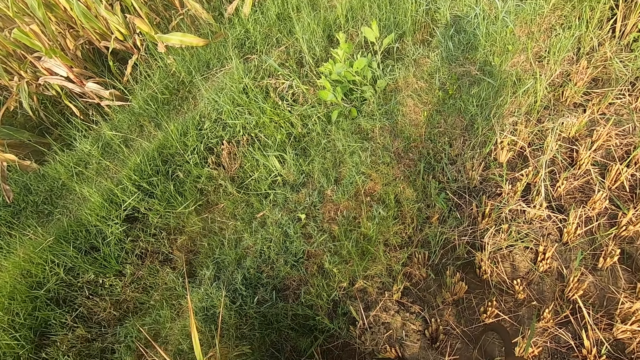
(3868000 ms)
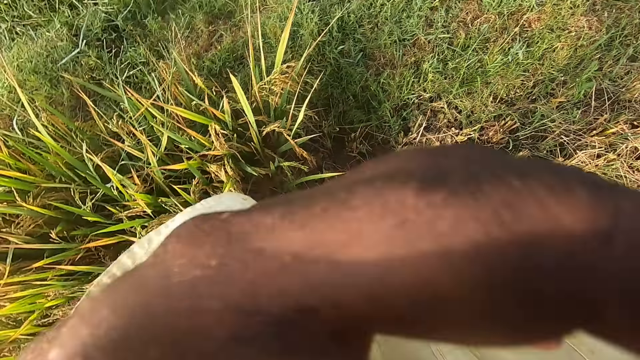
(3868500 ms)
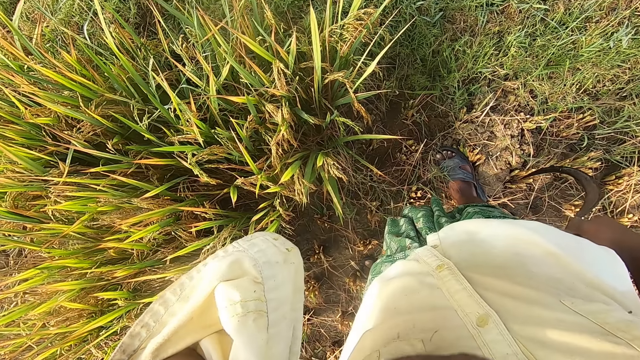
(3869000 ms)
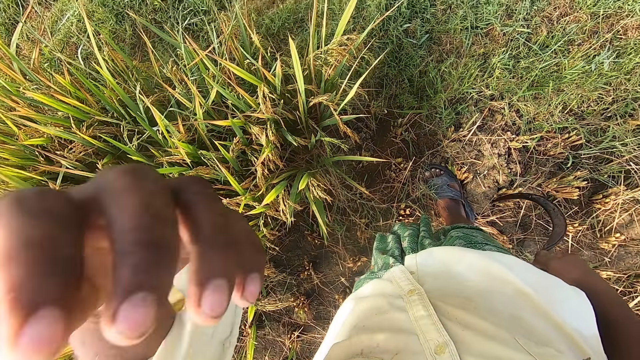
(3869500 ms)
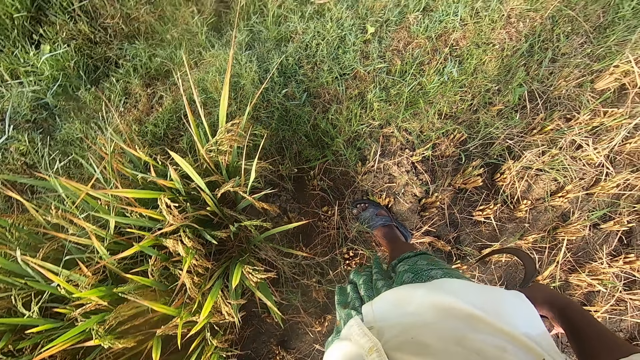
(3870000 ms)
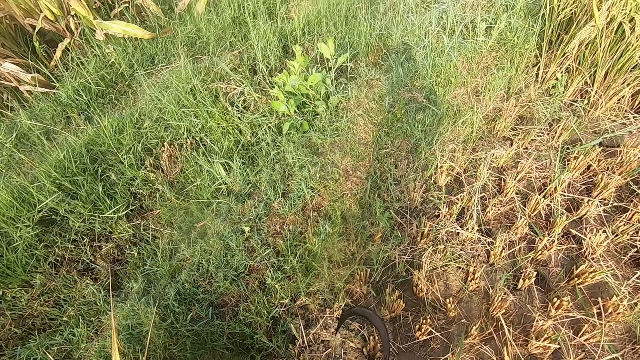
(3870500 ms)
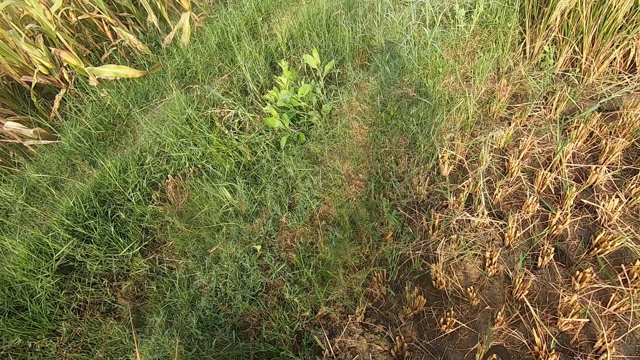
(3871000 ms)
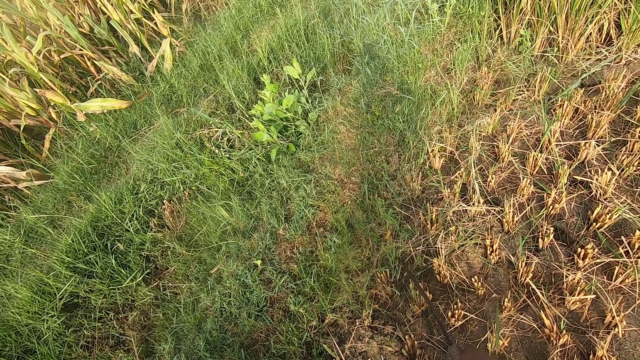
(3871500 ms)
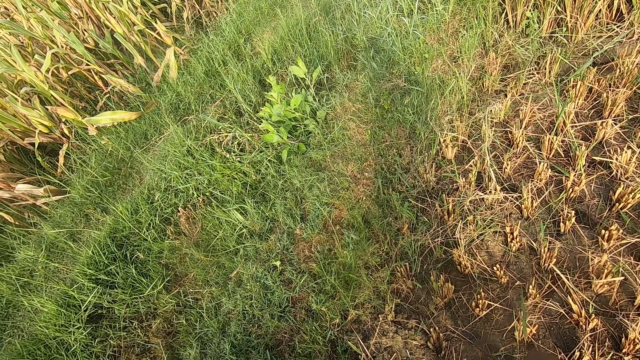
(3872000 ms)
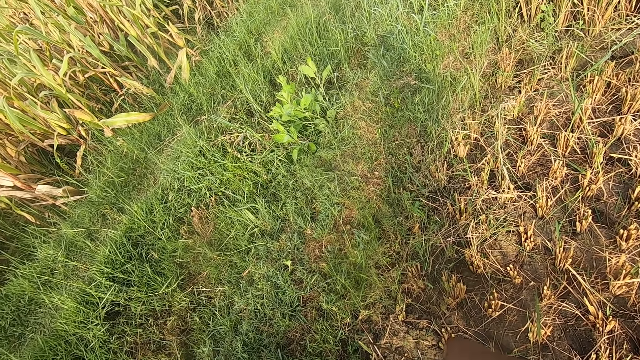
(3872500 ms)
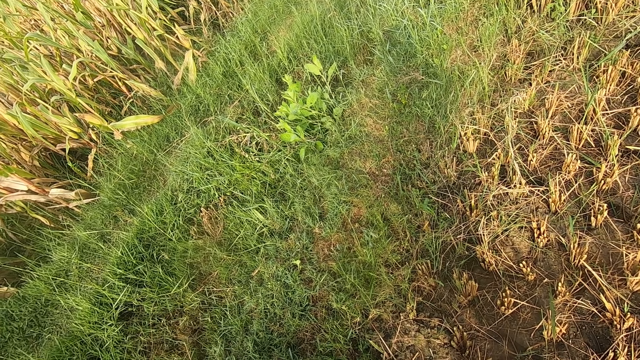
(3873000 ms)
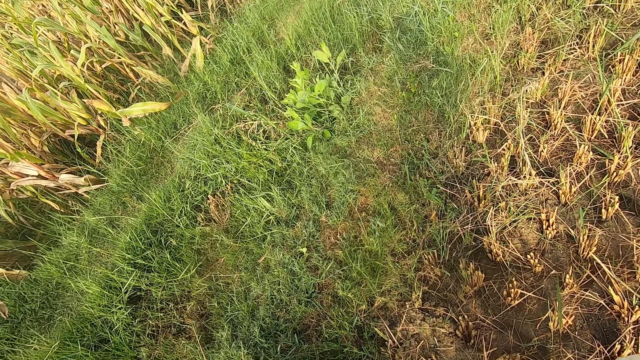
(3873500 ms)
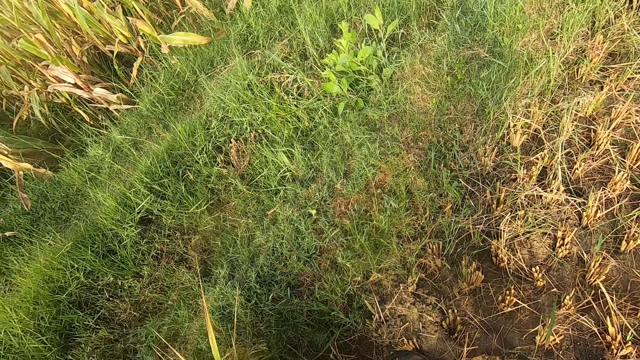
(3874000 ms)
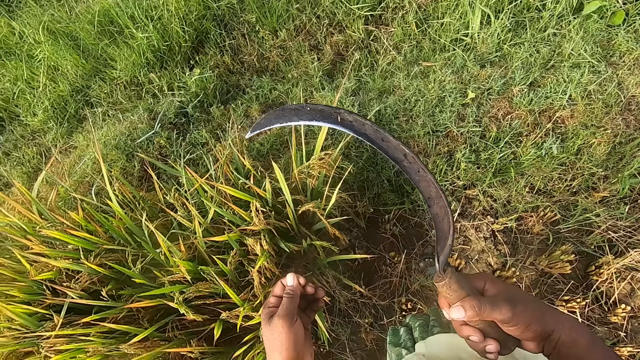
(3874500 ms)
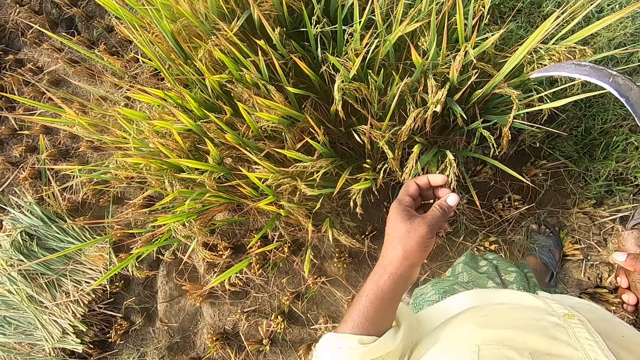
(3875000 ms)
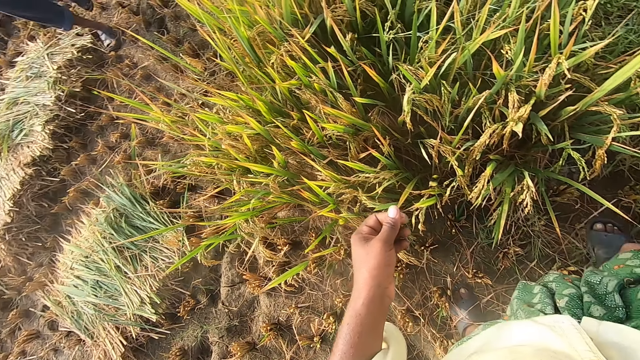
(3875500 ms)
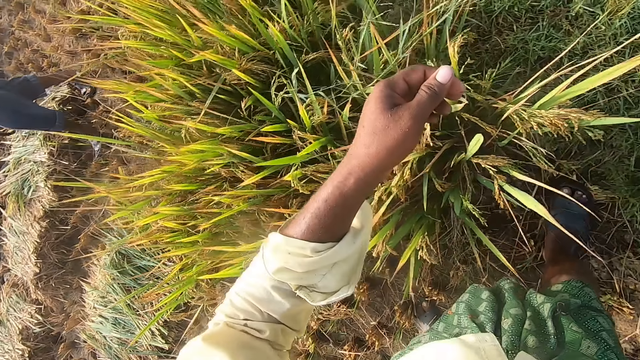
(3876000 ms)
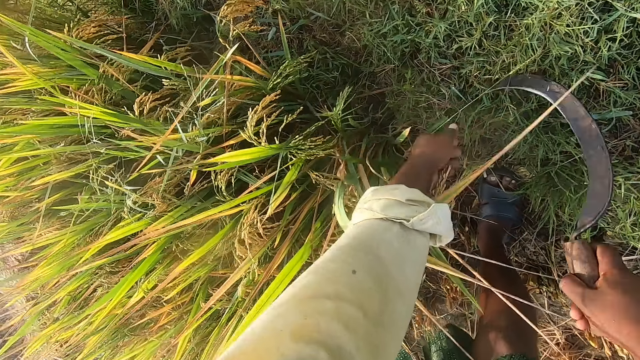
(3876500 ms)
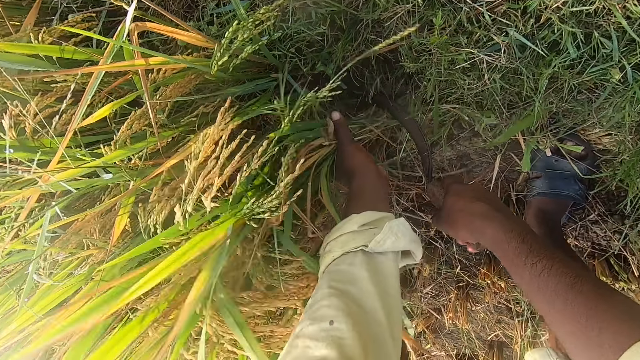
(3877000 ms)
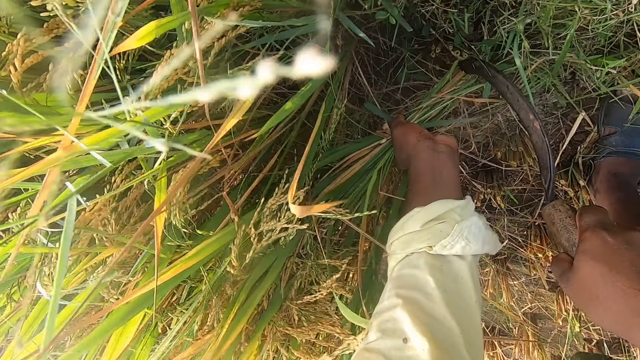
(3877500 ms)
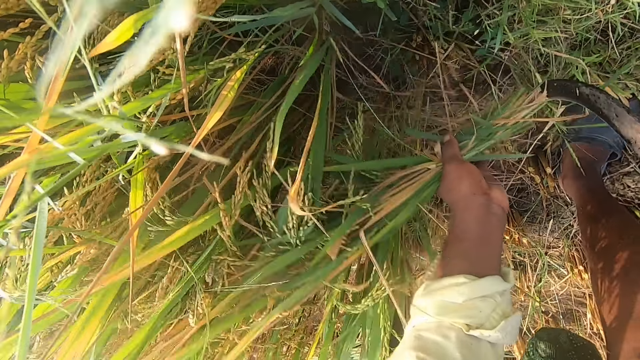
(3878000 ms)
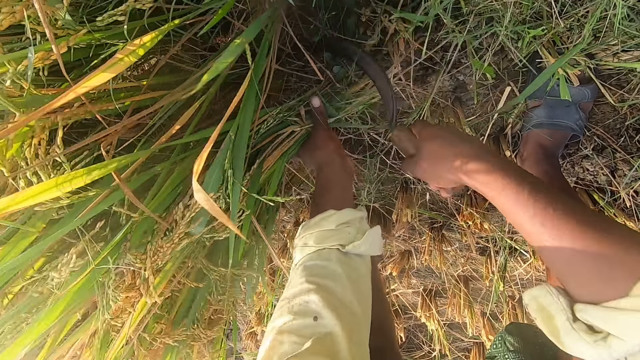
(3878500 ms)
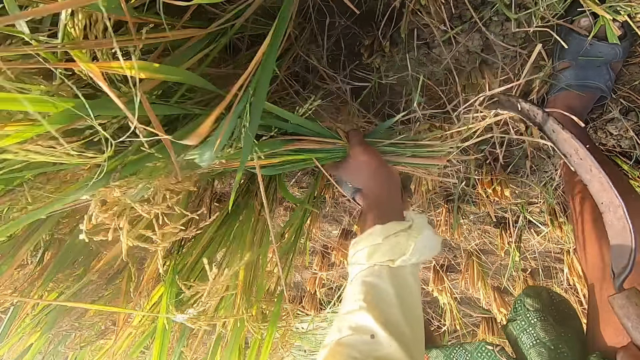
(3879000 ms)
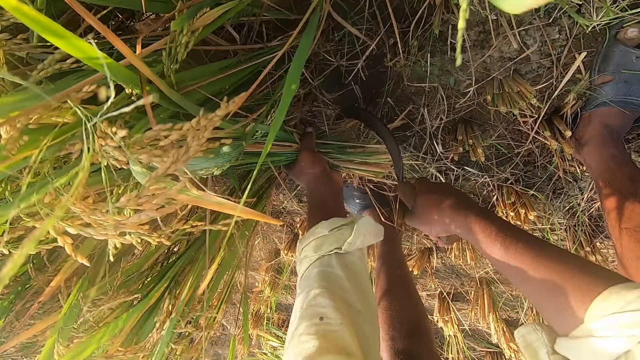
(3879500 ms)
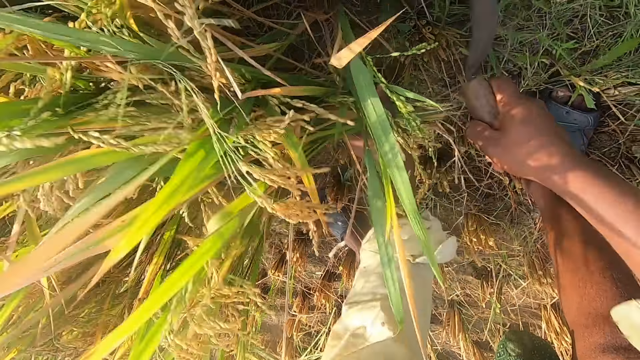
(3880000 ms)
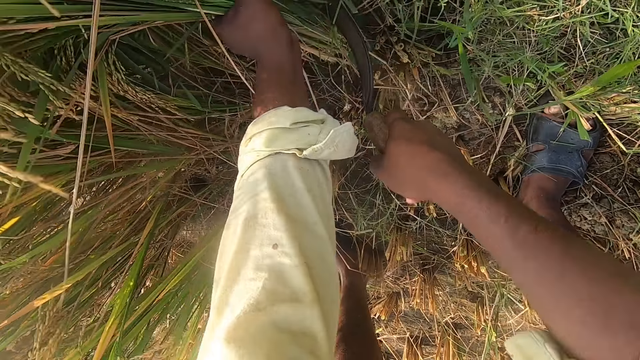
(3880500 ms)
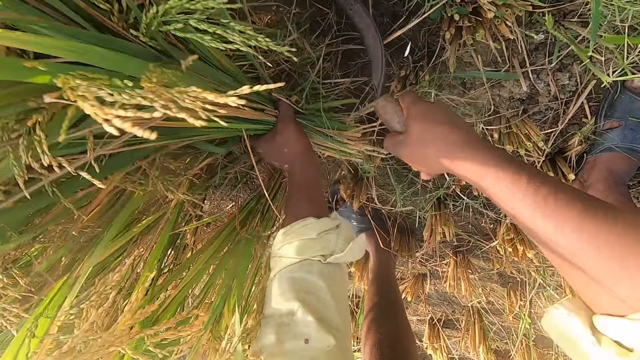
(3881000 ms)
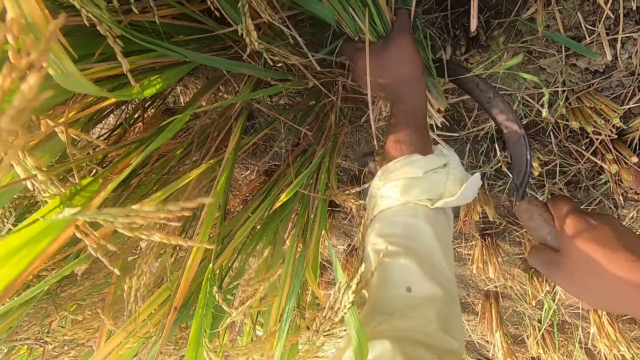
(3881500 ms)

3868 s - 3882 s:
The camera wearer lifts up a hand. He looks around a garden. He moves around the garden. A man walks around the garden. The camera wearer cuts grass with the sickle in his right hand.

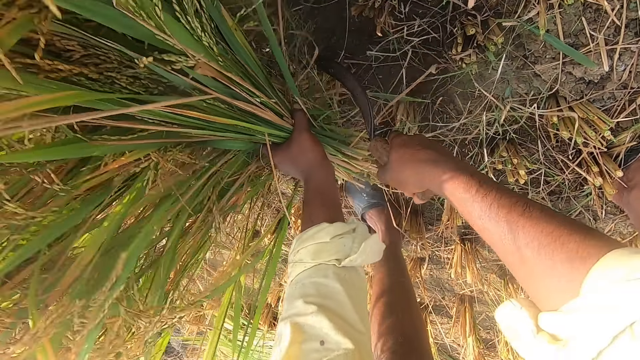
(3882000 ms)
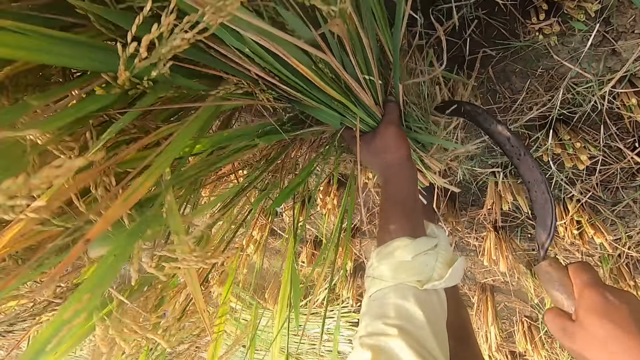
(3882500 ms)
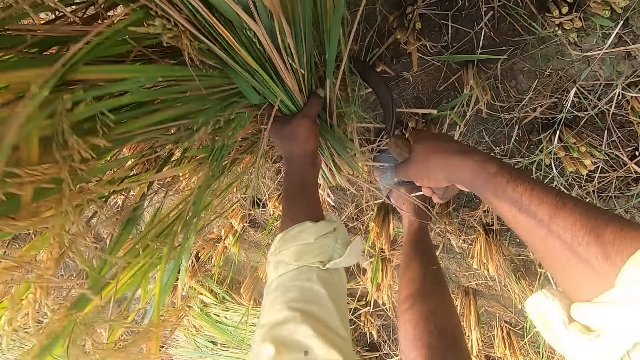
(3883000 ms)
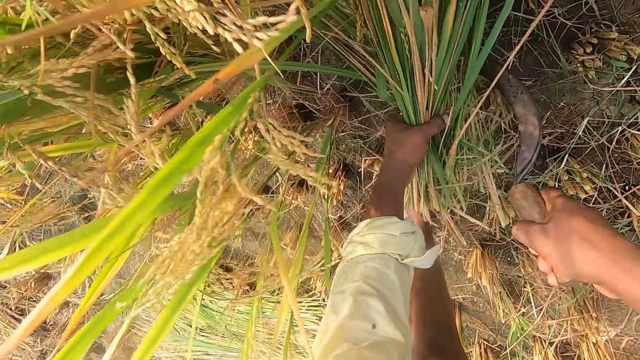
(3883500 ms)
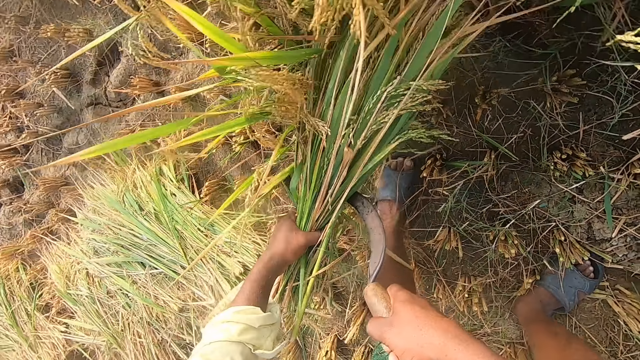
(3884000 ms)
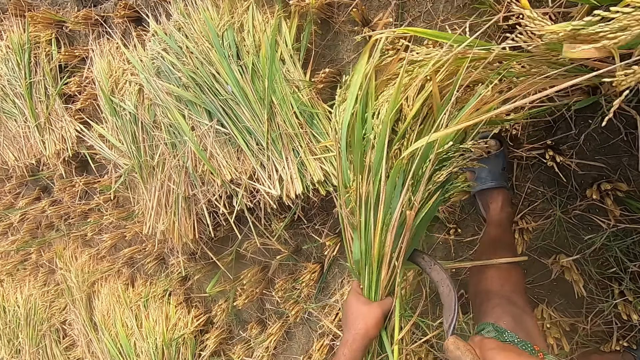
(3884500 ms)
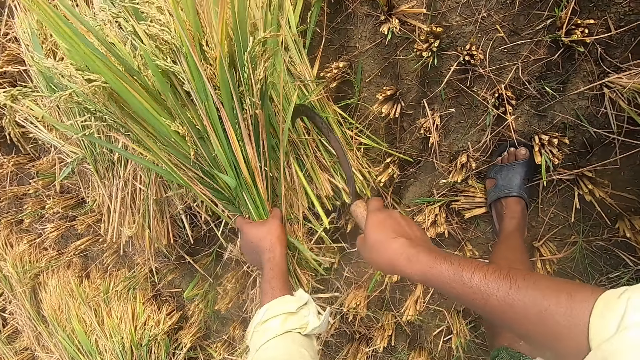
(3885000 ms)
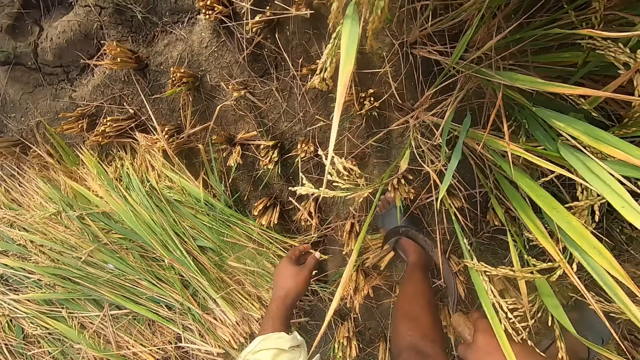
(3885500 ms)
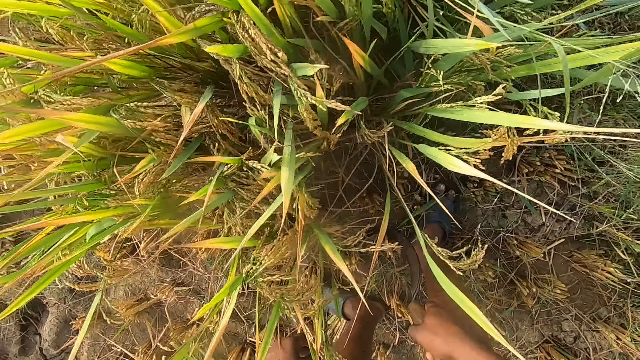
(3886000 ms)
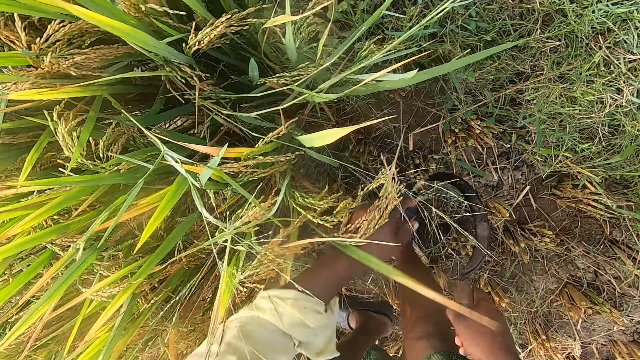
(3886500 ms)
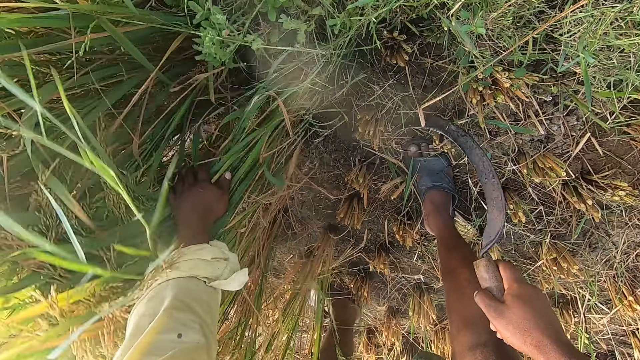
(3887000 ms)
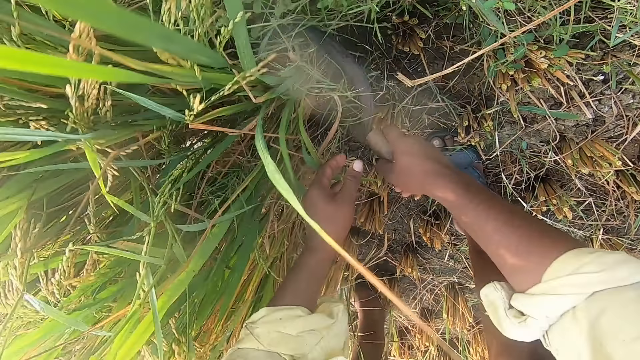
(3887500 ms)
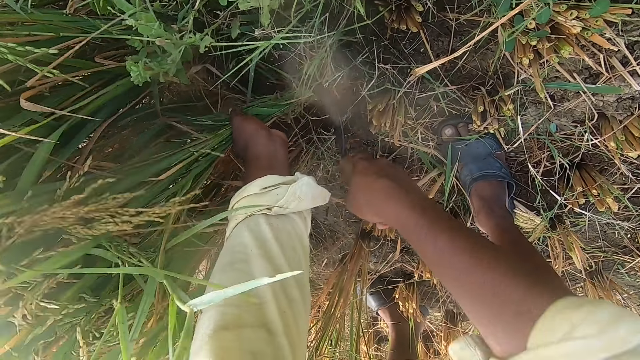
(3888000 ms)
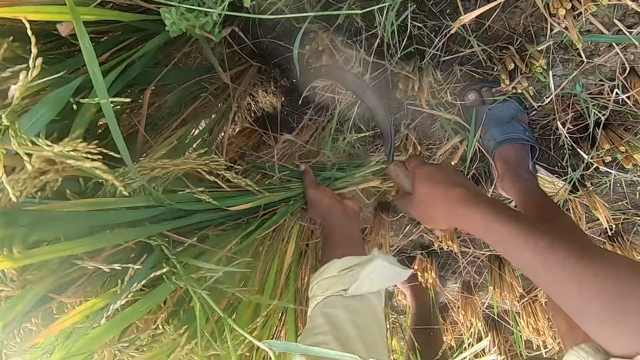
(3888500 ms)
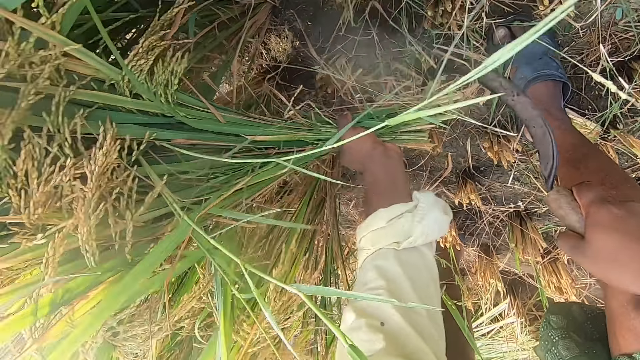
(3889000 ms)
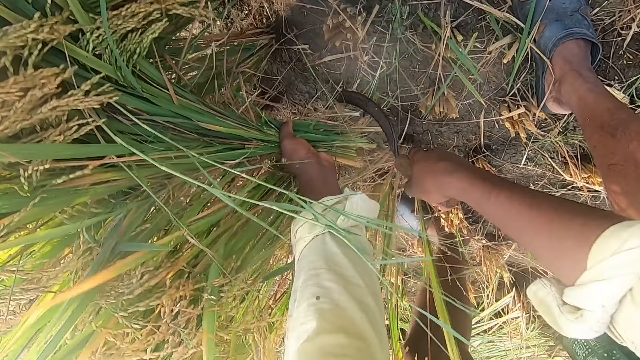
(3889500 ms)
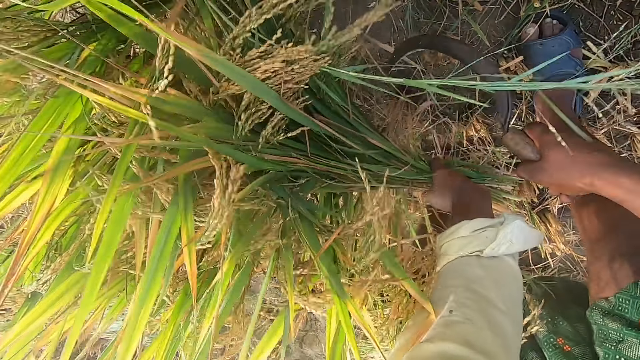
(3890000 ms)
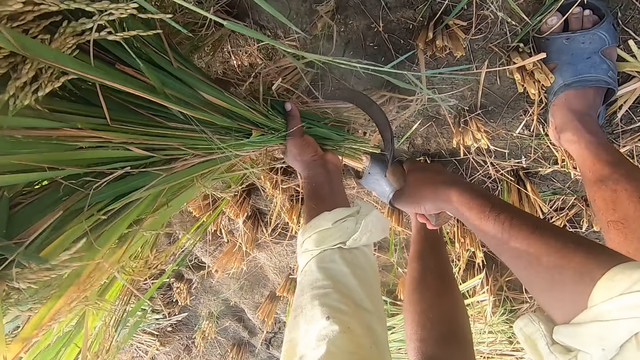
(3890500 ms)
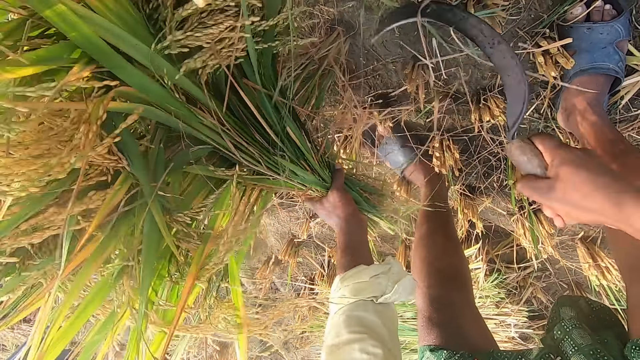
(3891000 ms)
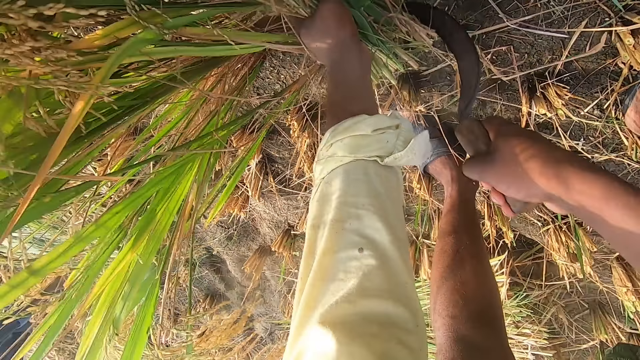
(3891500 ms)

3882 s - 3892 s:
The camera wearer drops the grass in his left hand on the pile of grass. He cuts grass with the sickle in his right hand.
